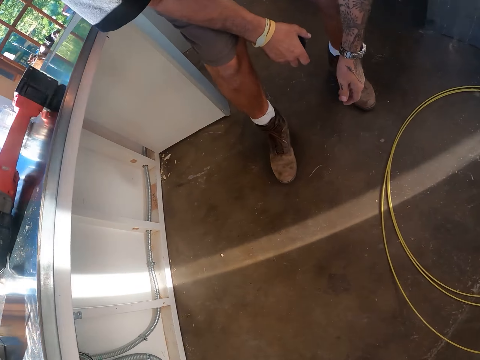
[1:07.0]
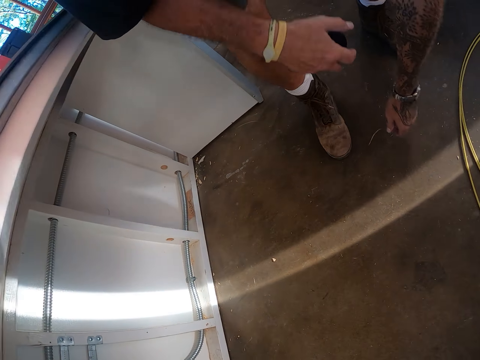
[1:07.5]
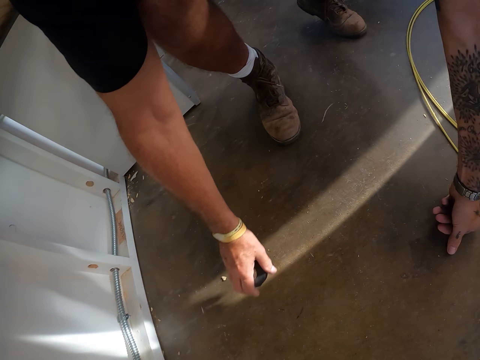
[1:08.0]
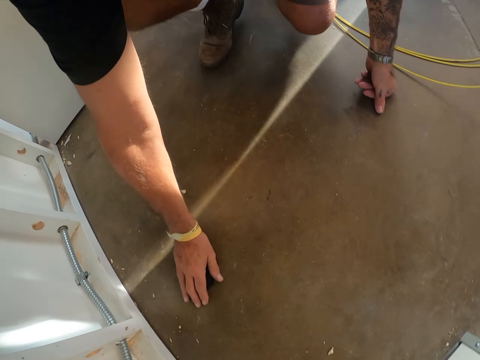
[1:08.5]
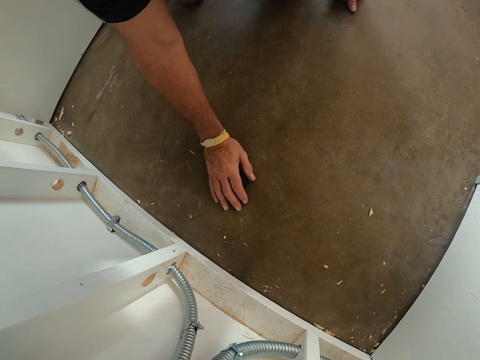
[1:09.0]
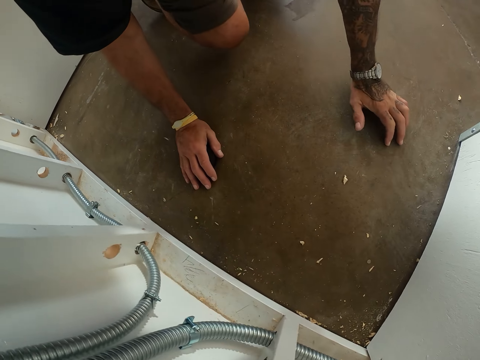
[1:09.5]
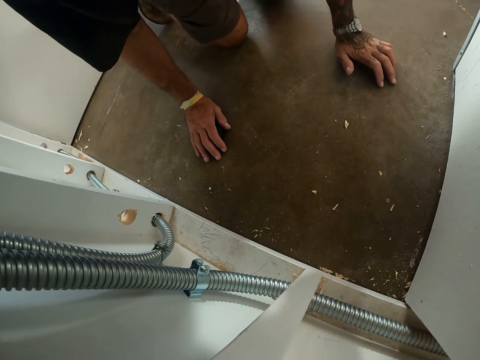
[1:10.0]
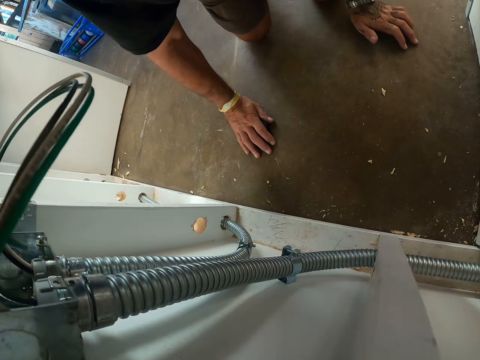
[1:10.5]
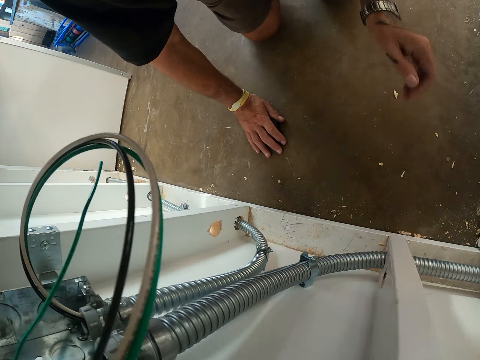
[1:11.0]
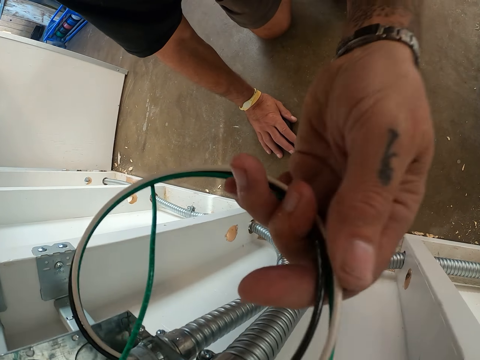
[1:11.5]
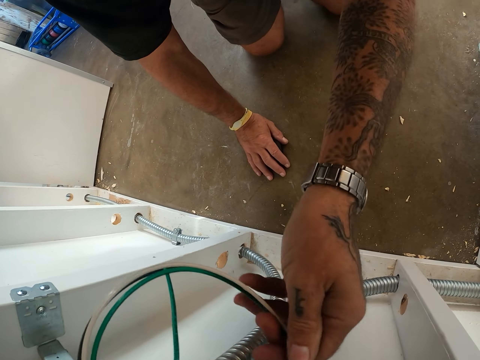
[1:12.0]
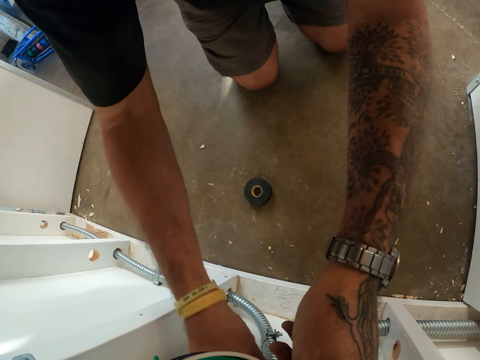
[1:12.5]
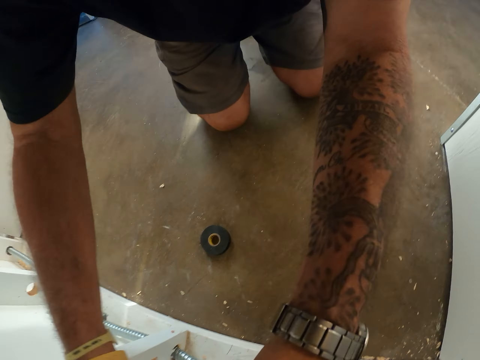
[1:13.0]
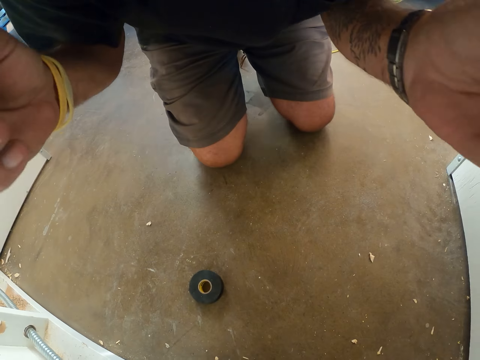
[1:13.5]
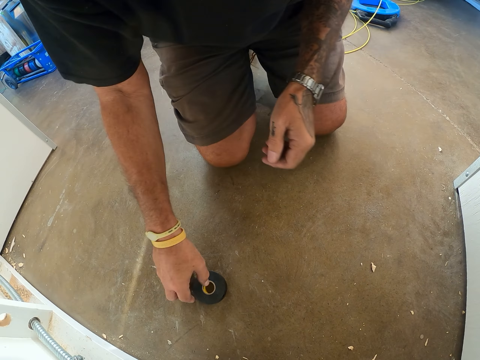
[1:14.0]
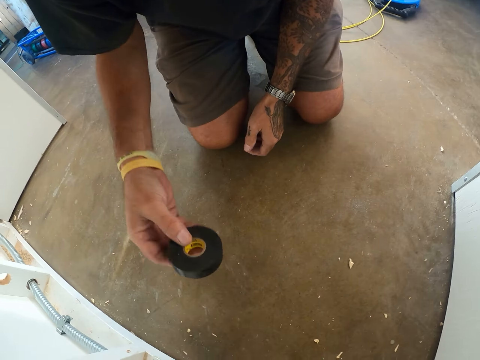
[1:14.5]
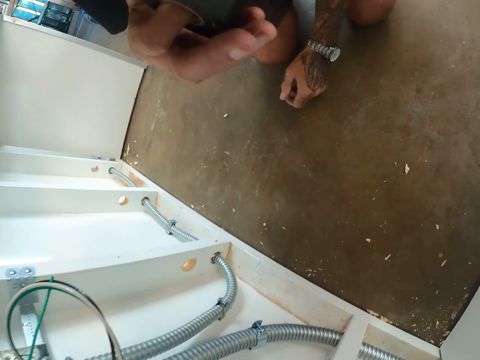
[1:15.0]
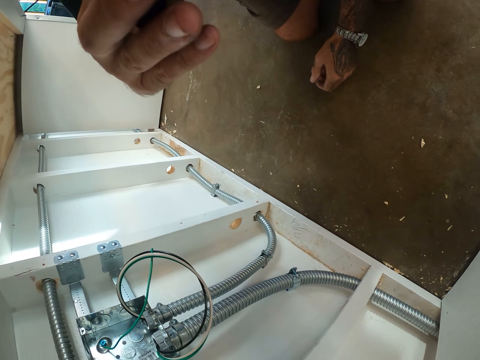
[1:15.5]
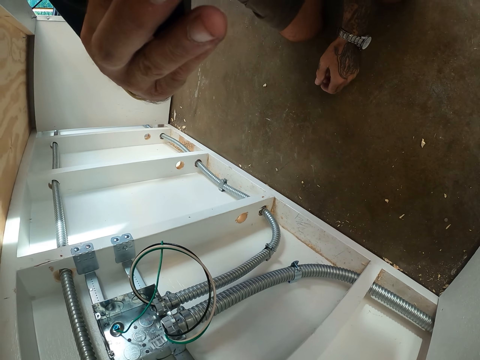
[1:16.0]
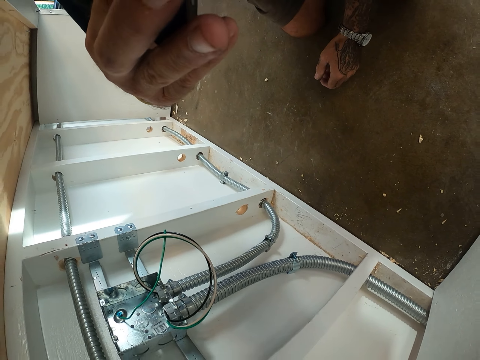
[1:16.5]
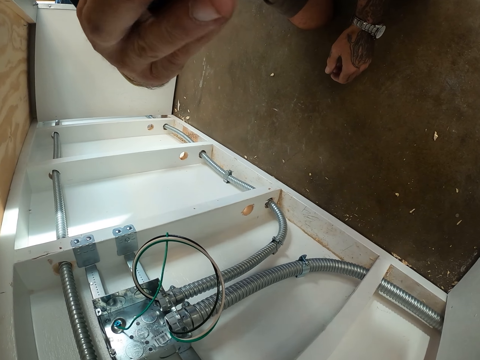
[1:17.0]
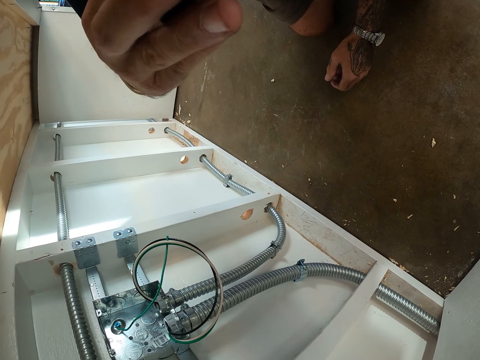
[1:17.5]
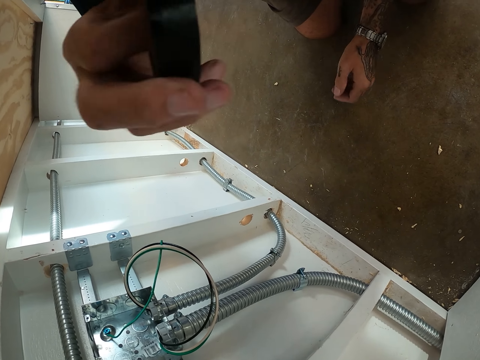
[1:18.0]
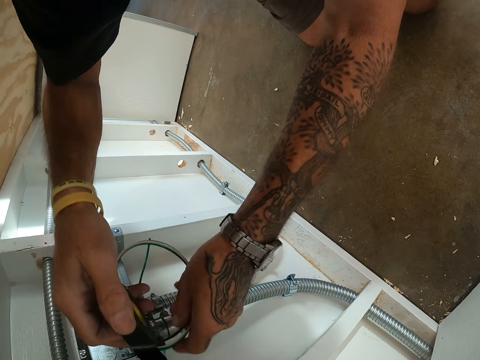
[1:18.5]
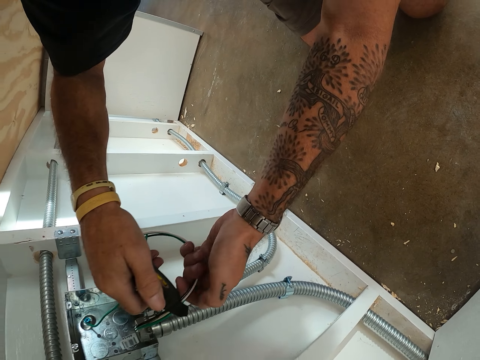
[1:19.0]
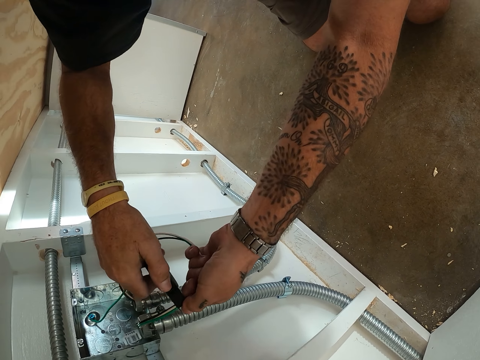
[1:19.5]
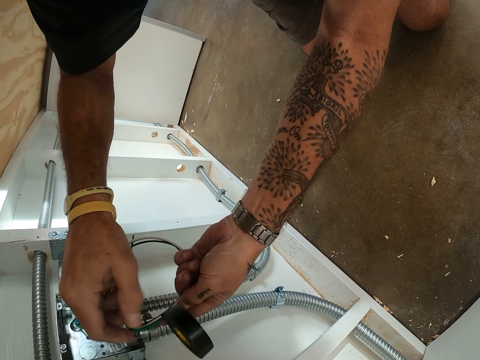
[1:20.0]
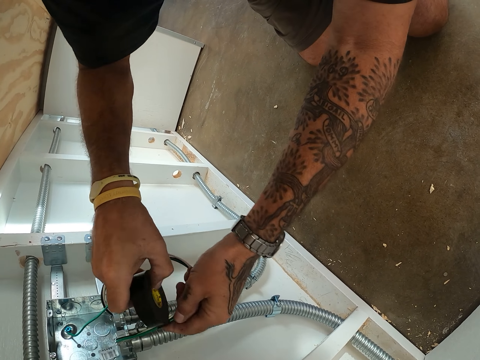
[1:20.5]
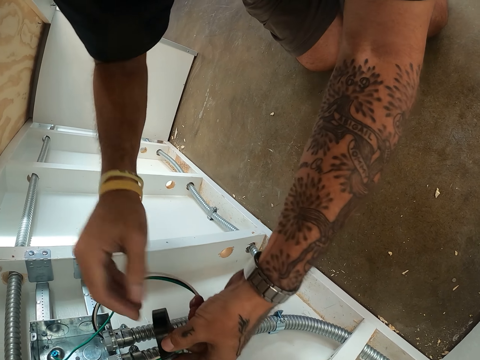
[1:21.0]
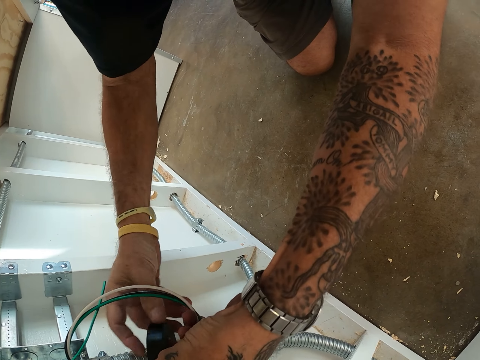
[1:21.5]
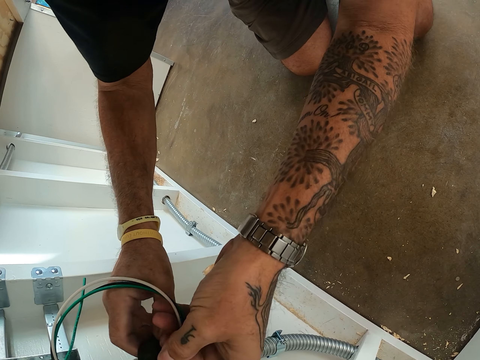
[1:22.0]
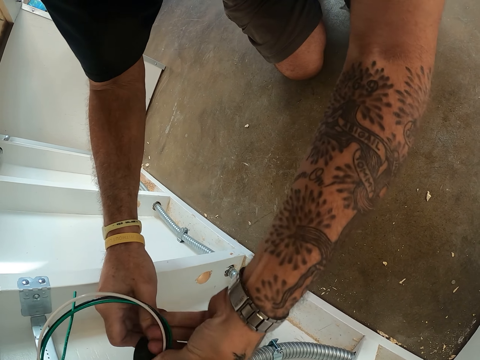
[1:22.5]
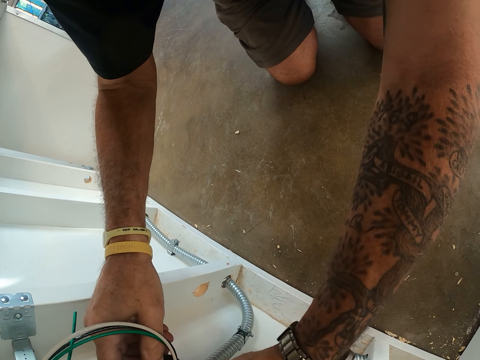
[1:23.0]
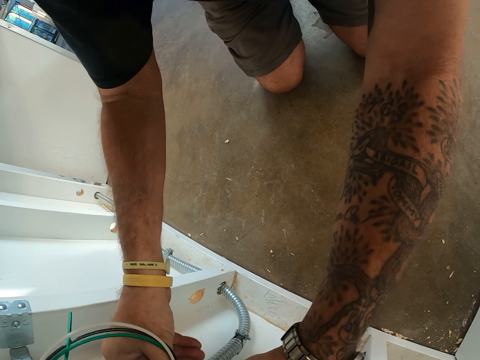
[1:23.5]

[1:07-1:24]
The camera wearer bends down. They kneel down. They check the wires. They catch the wire. They pick up the black tape or masking tape from the floor. They bite the masking tape. They lift a hand up. They tie the black tape on the wire.

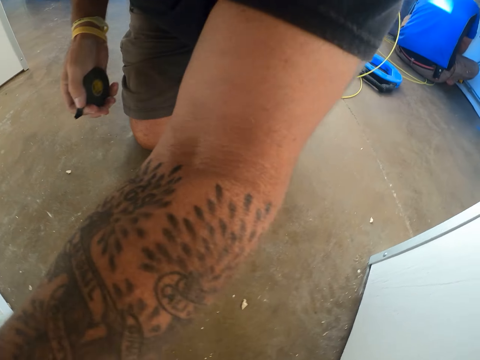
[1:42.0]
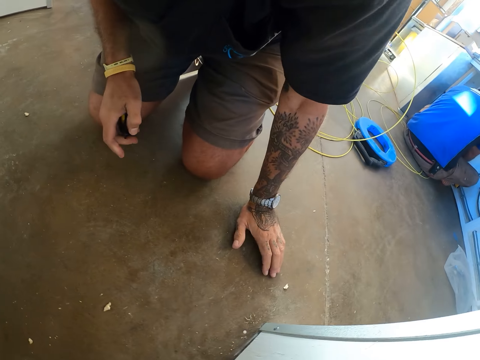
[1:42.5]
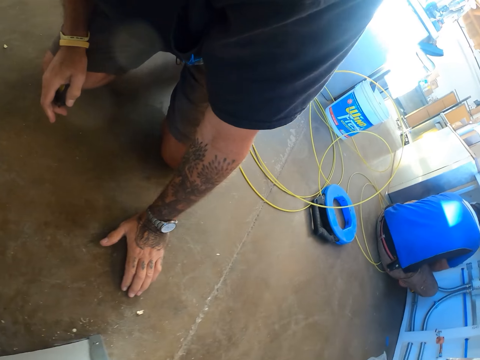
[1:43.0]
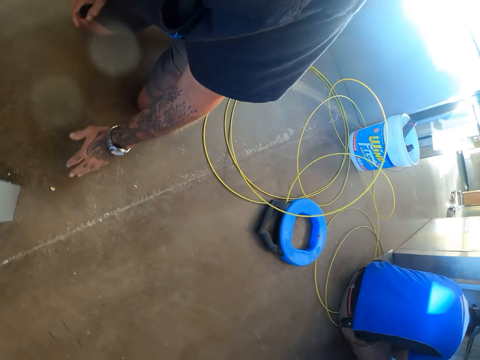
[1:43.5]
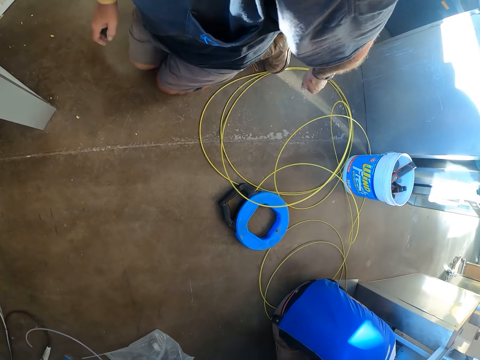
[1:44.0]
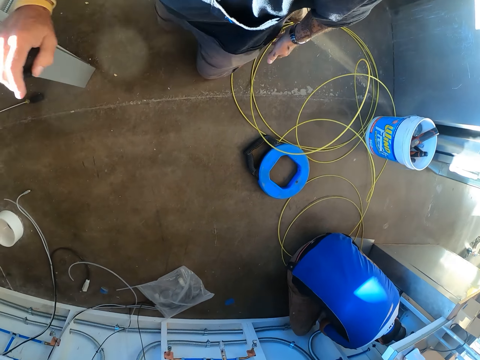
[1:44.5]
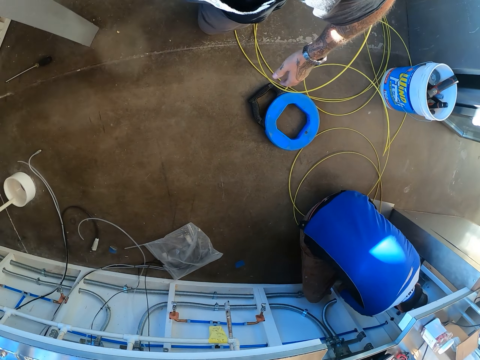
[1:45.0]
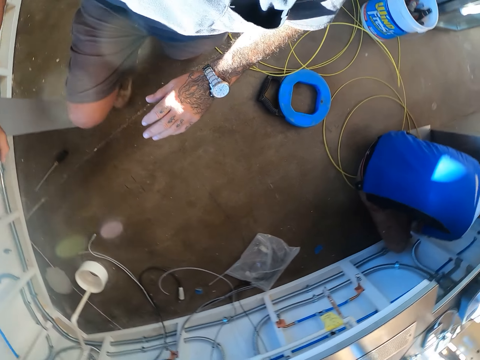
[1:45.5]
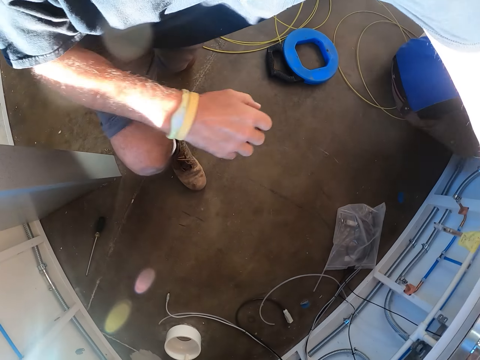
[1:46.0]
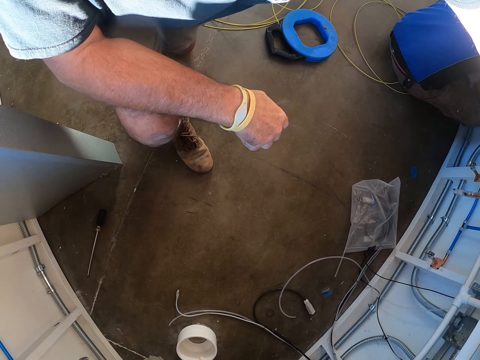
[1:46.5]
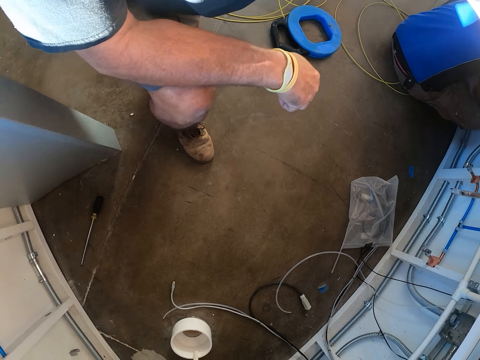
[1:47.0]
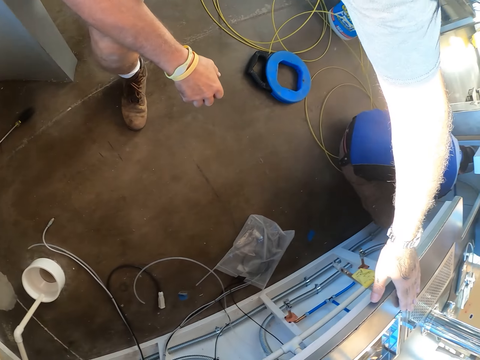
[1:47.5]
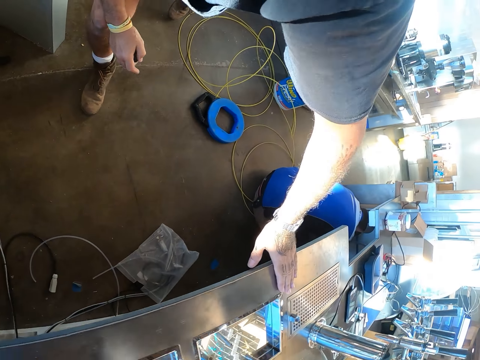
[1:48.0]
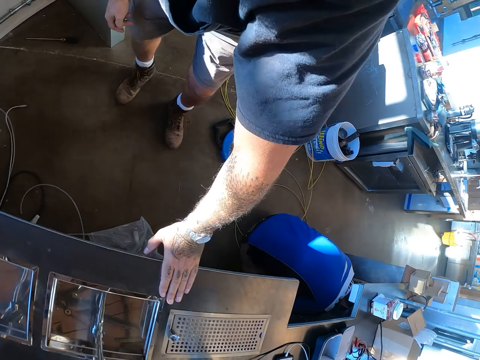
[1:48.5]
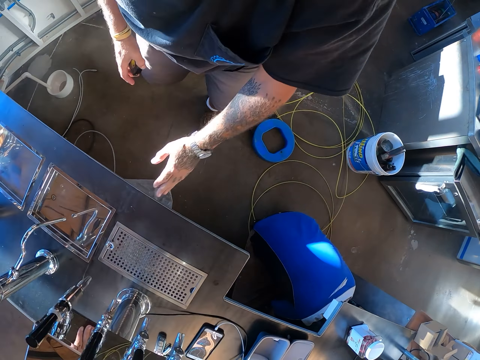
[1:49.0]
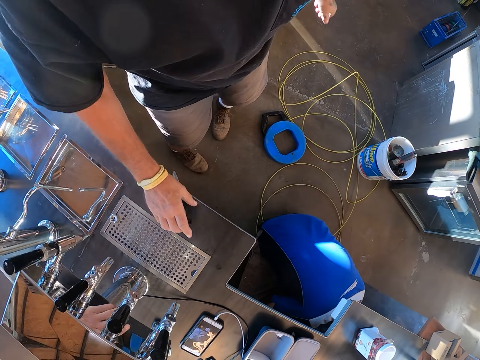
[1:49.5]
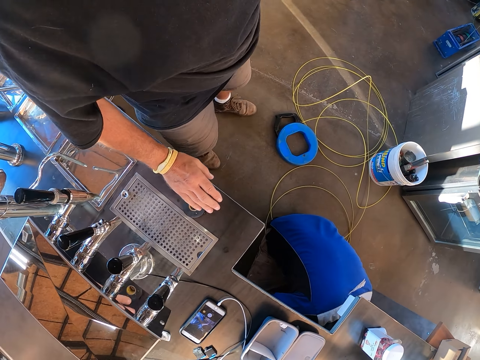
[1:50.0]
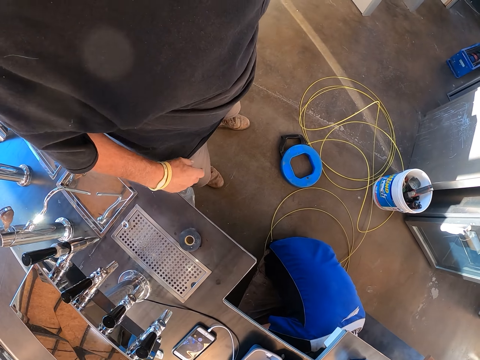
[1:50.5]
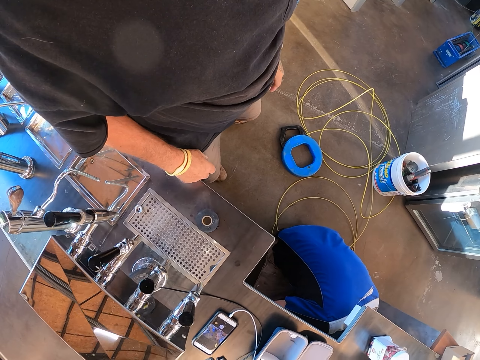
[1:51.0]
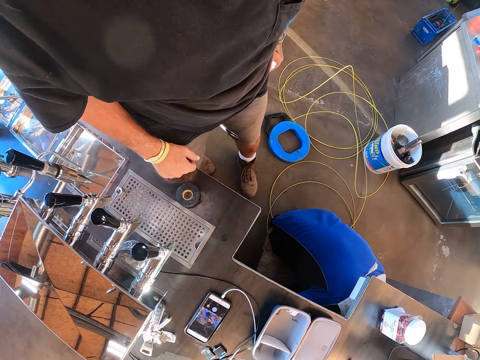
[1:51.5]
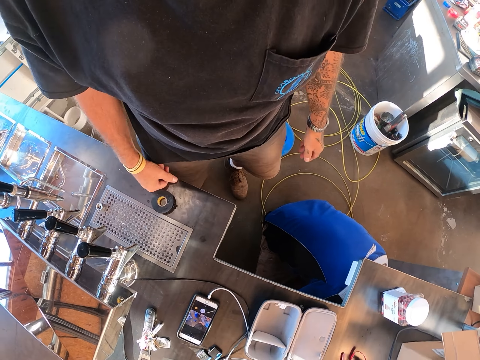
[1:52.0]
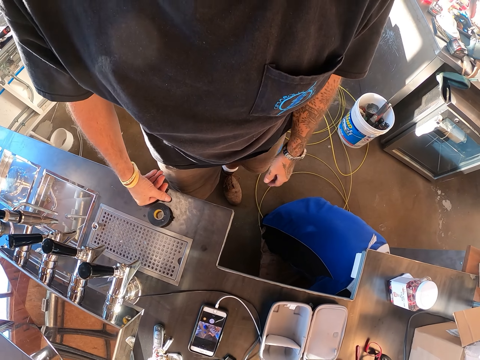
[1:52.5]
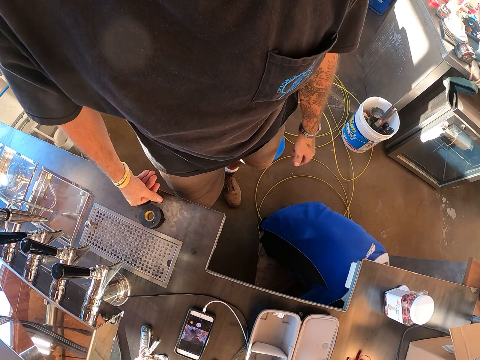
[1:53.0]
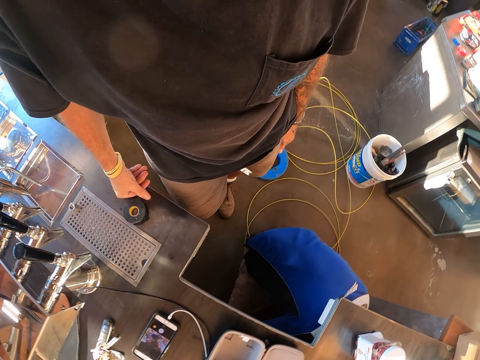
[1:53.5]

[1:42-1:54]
The camera wearer stands up. They look around.
